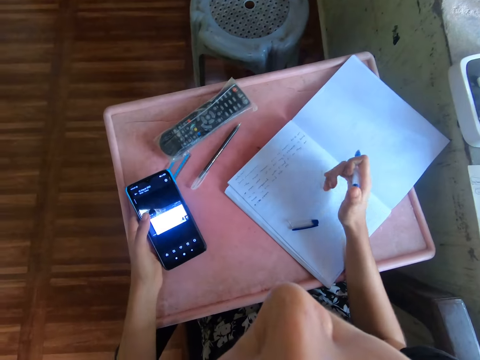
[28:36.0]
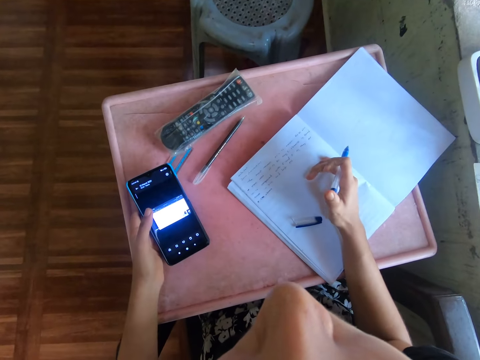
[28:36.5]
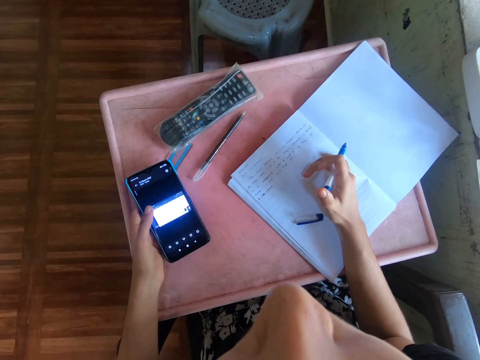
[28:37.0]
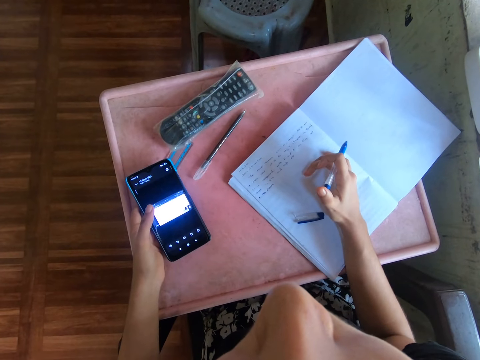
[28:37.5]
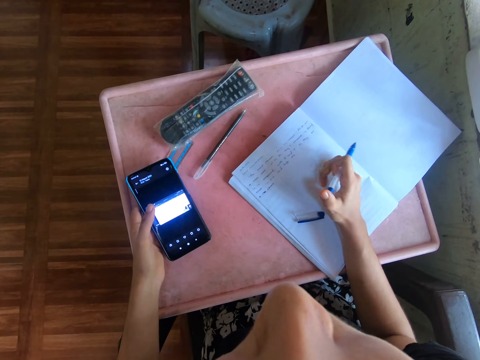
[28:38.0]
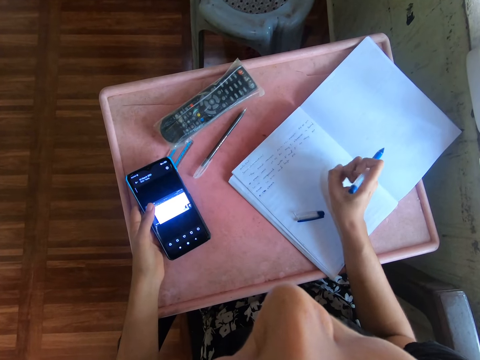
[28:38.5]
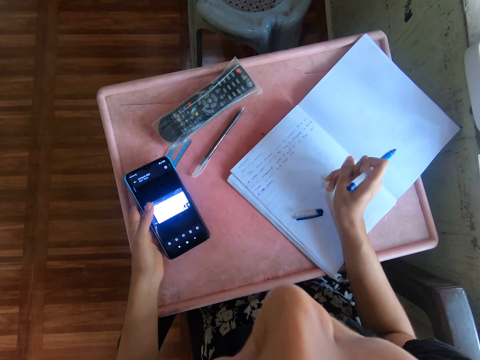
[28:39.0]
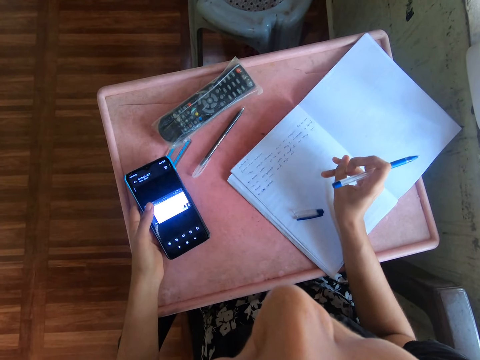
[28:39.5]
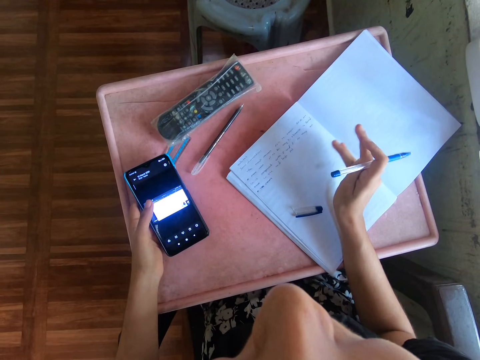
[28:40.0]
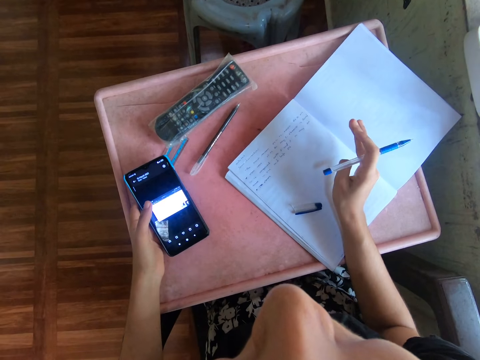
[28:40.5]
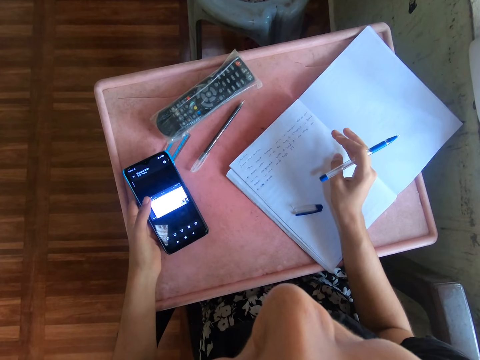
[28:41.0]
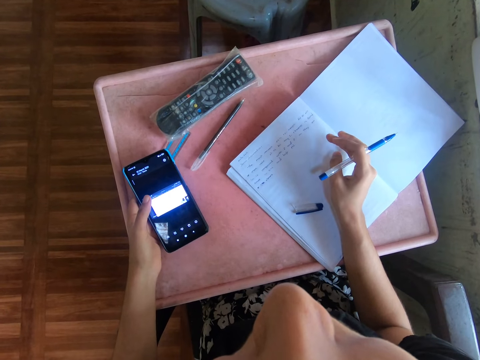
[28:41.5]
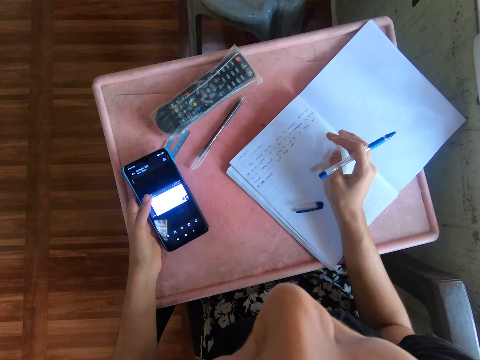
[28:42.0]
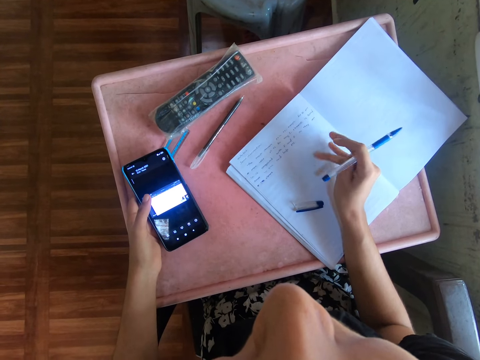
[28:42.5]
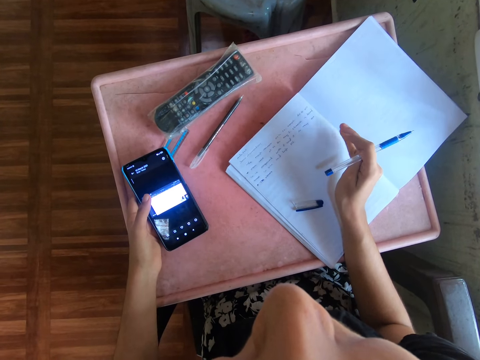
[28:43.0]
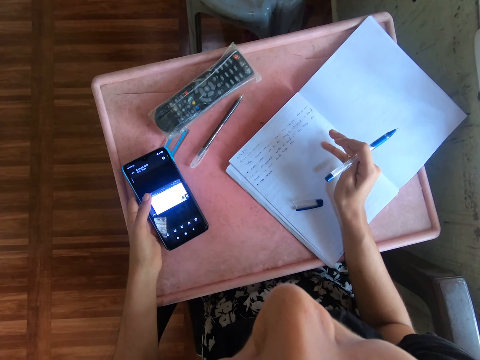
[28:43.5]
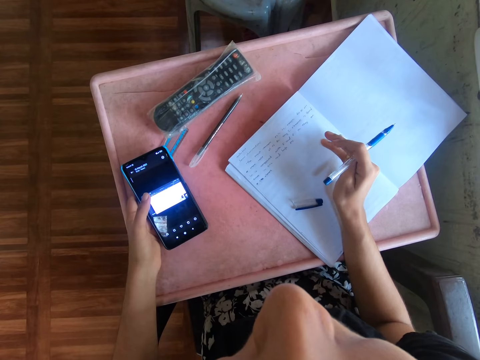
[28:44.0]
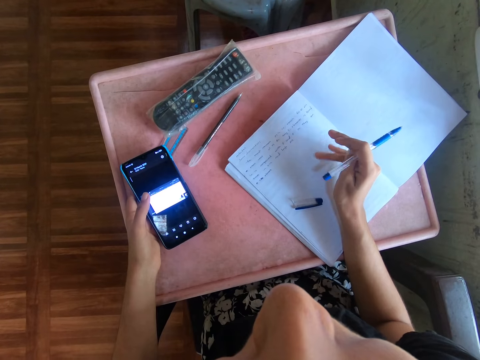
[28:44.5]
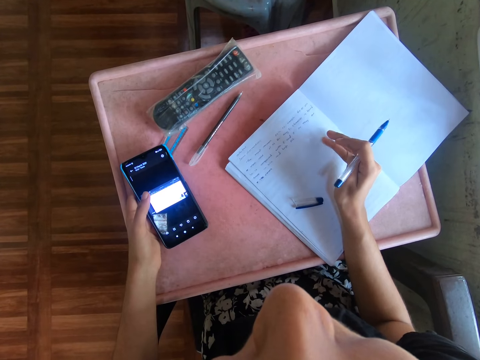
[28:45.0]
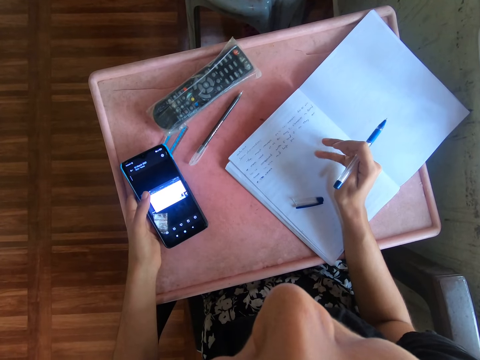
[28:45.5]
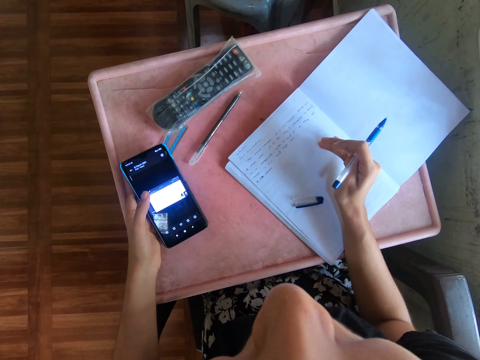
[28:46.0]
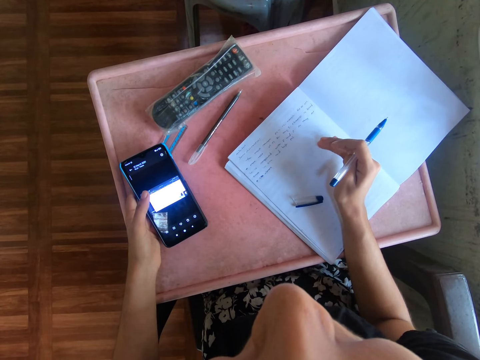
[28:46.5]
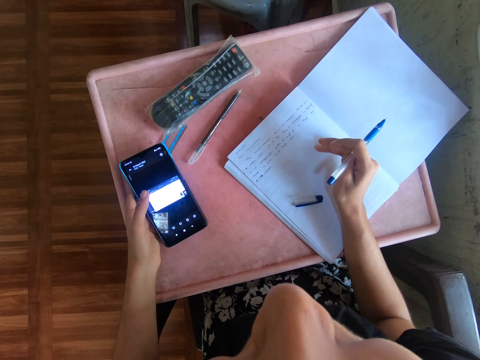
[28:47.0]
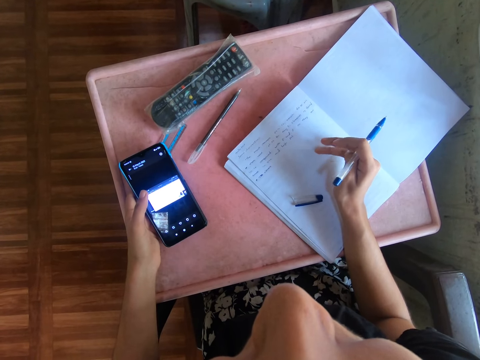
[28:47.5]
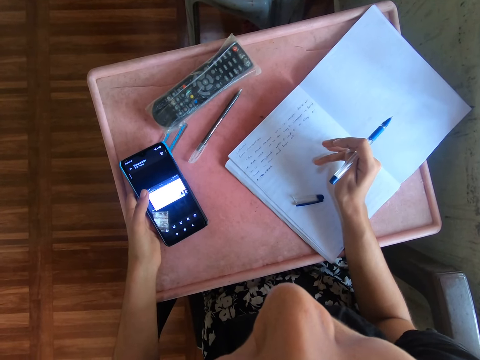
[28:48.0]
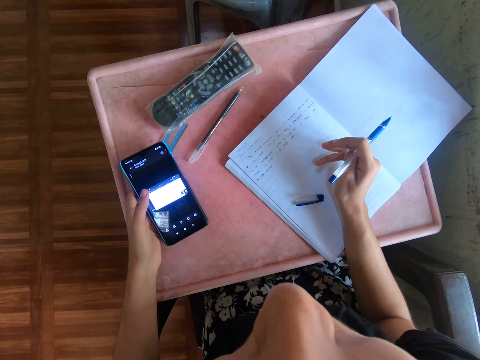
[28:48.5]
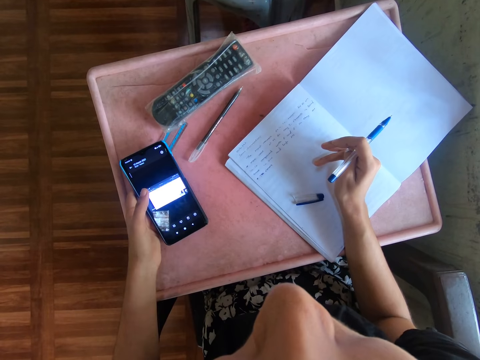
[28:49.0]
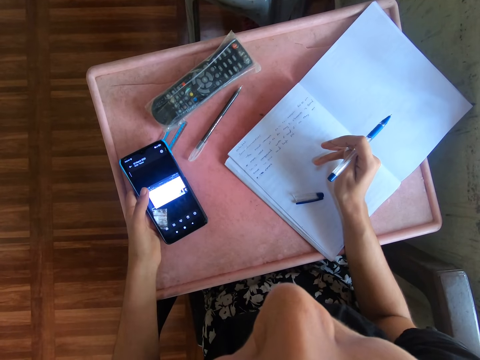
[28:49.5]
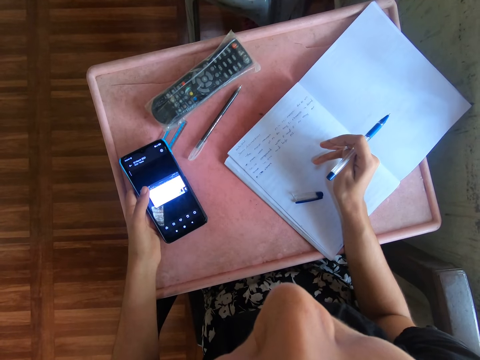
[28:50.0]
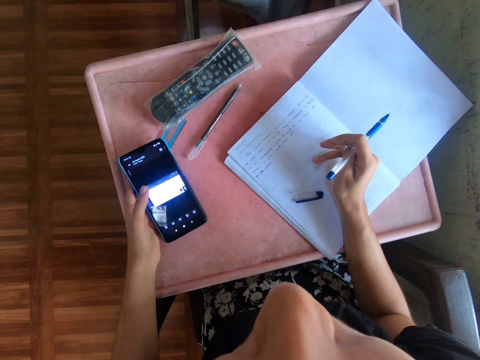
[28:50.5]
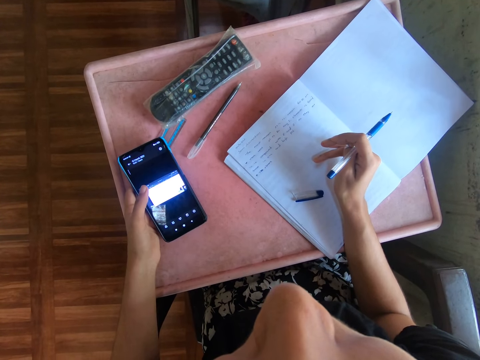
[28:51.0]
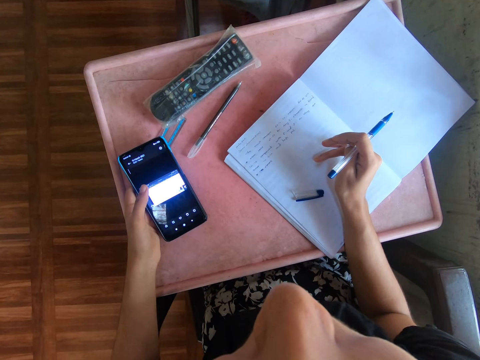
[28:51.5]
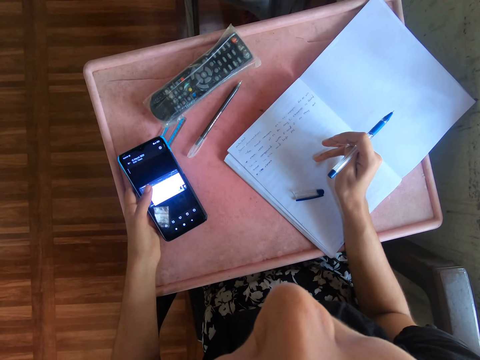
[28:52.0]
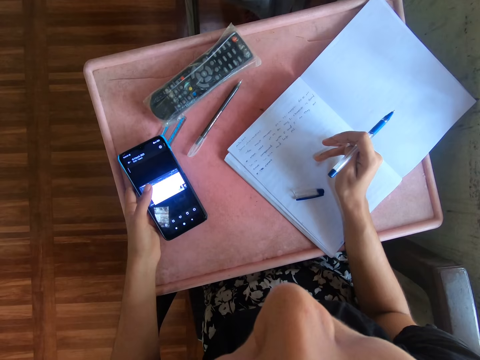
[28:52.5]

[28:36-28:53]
The camera wearer moves their hand fingers. They look at the phone. They look at the phone.

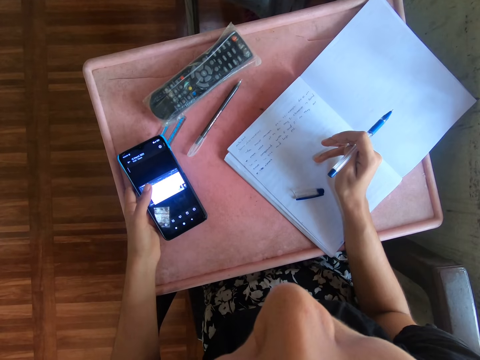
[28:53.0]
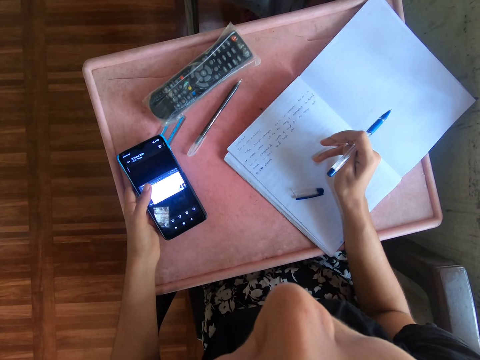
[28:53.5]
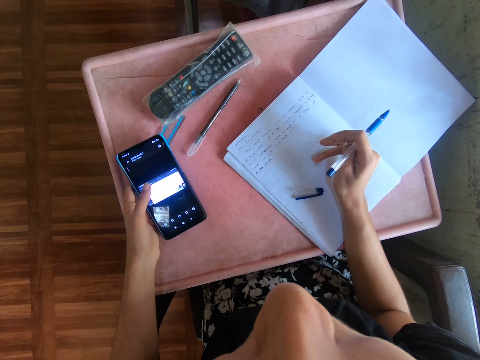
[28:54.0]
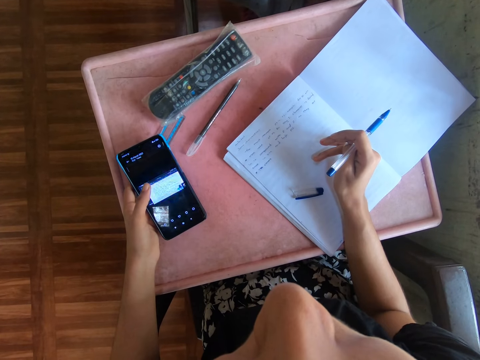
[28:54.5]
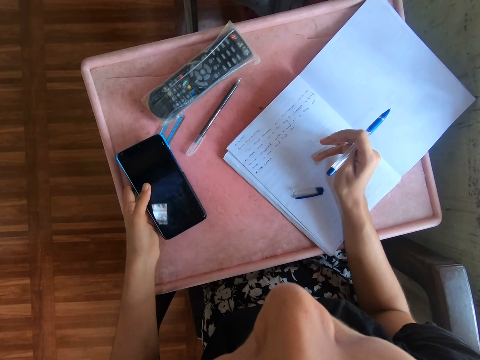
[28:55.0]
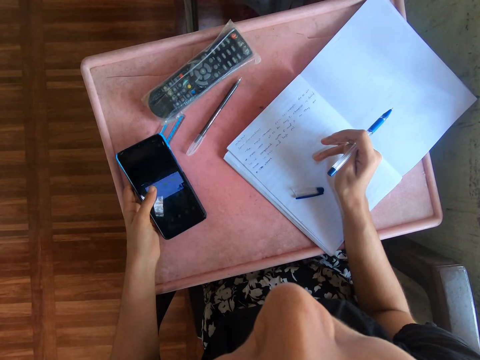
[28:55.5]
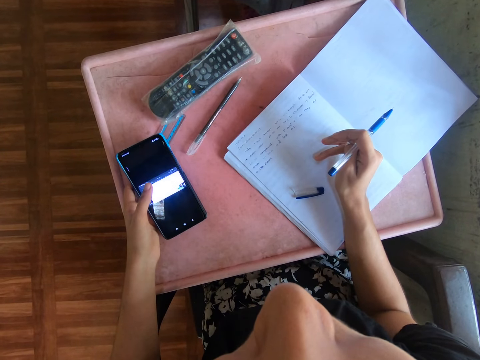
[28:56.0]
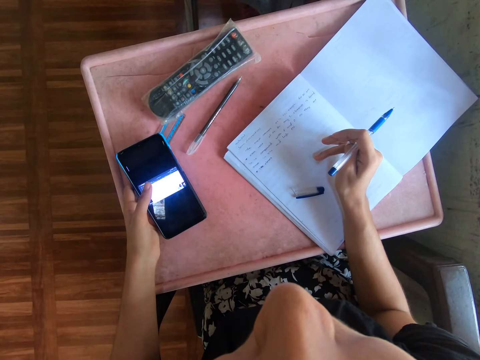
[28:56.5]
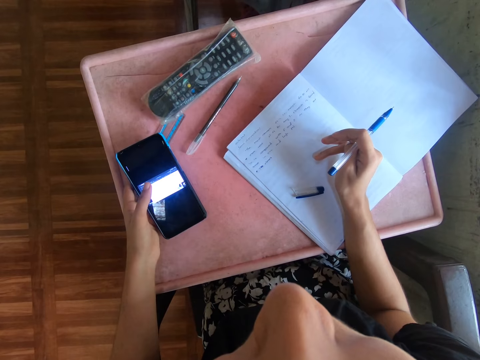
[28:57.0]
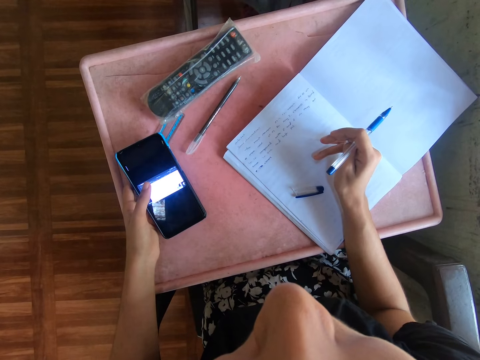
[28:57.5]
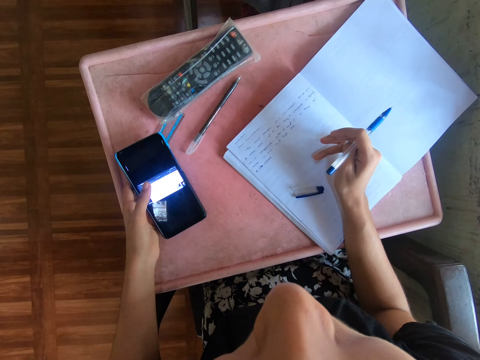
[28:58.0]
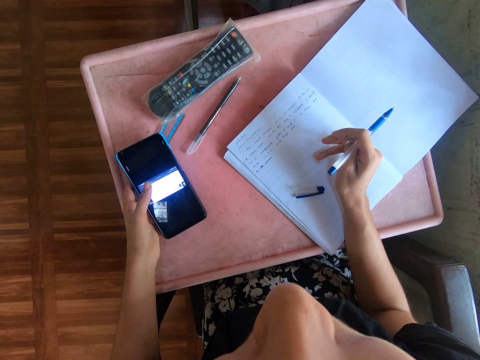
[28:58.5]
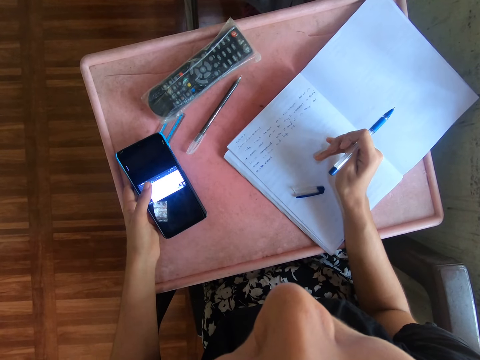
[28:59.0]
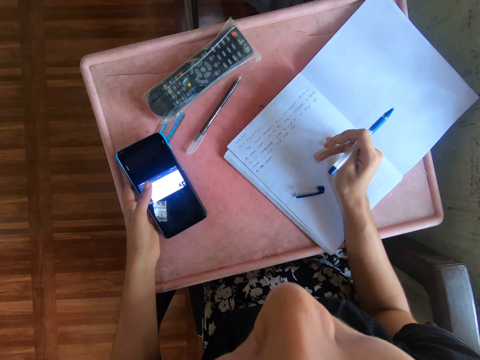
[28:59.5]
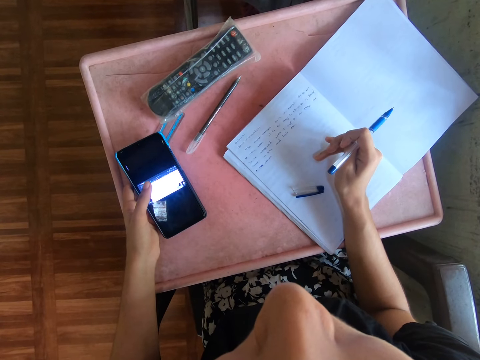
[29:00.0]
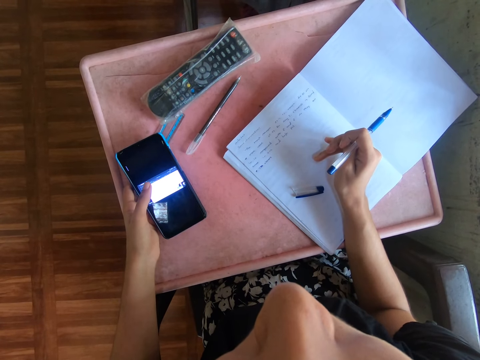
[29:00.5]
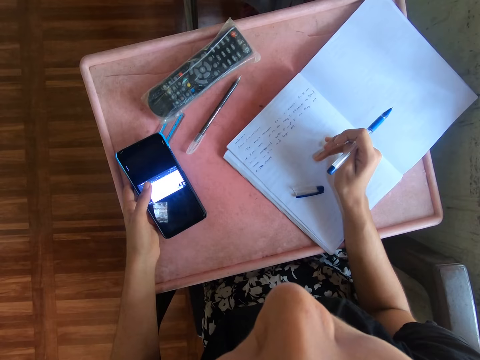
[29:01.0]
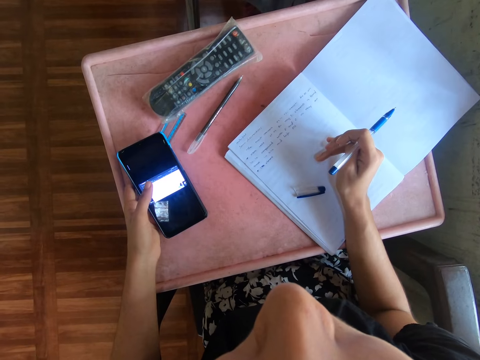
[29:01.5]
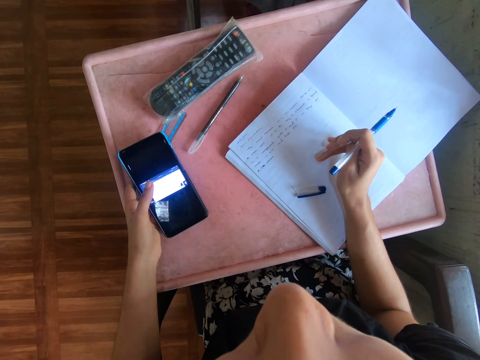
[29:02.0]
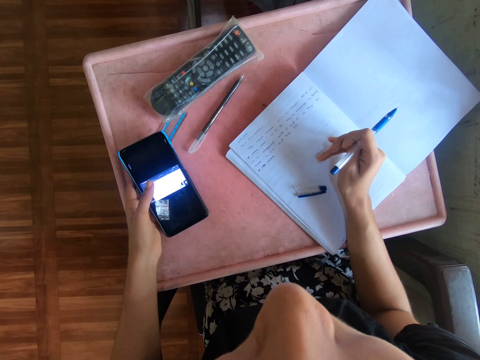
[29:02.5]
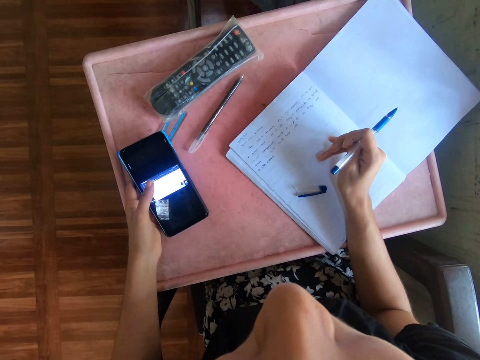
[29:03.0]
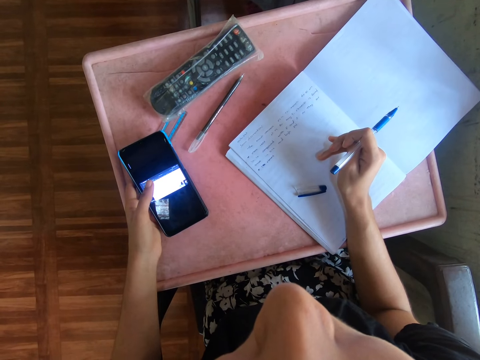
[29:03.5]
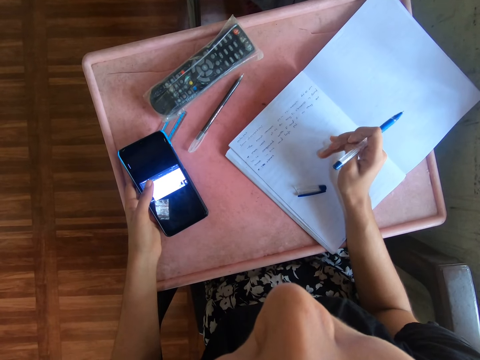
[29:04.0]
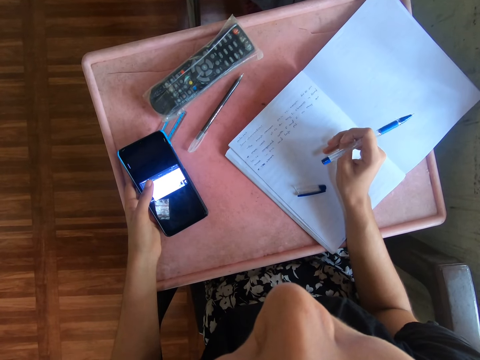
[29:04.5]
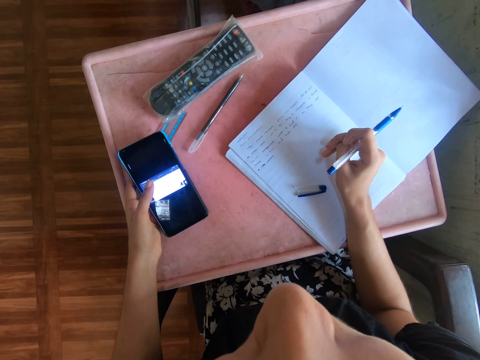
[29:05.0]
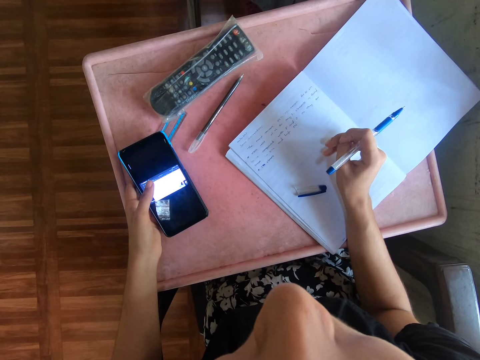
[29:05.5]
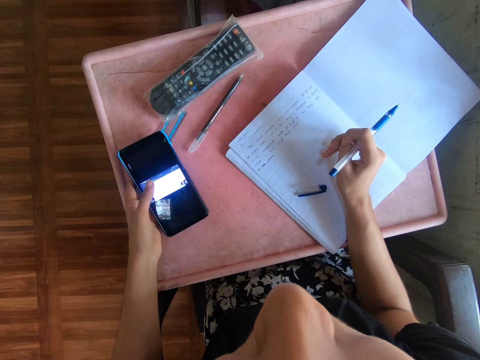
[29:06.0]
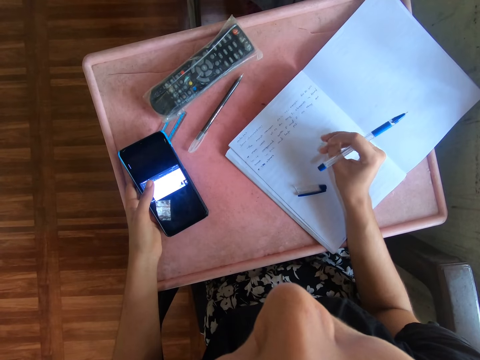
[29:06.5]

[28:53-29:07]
The camera wearer presses the phone screen. They look at the phone. They move the hand fingers.
